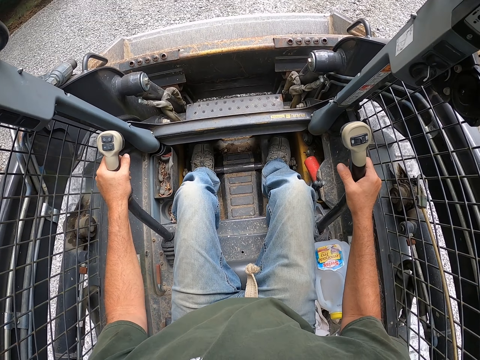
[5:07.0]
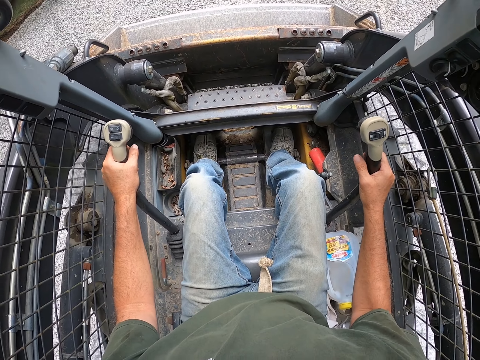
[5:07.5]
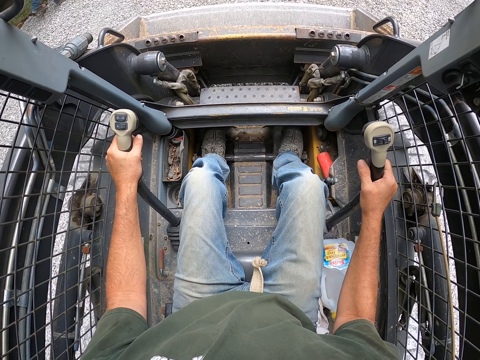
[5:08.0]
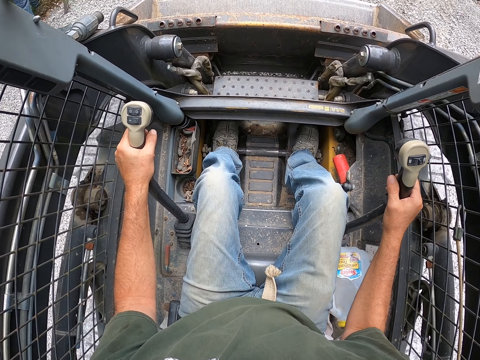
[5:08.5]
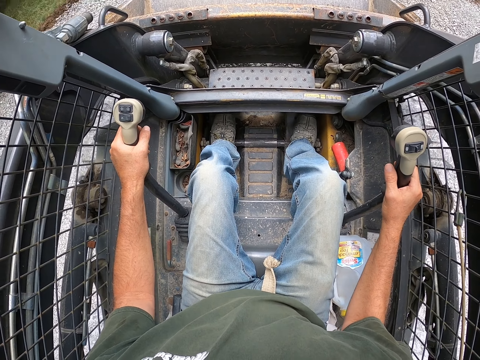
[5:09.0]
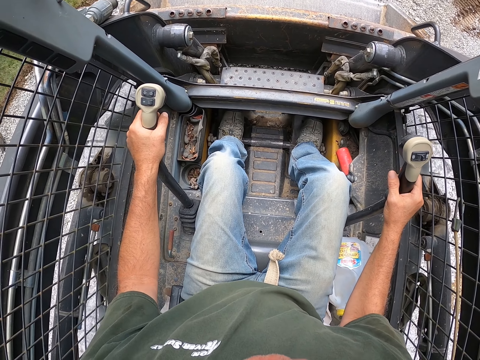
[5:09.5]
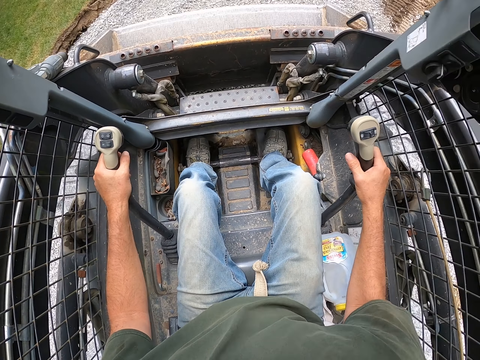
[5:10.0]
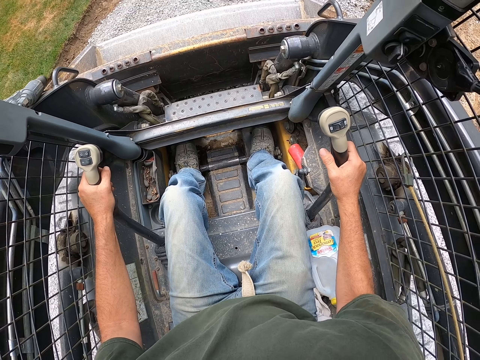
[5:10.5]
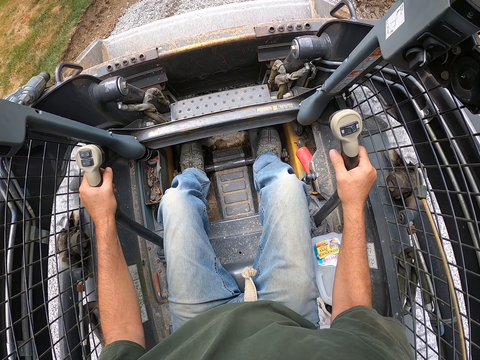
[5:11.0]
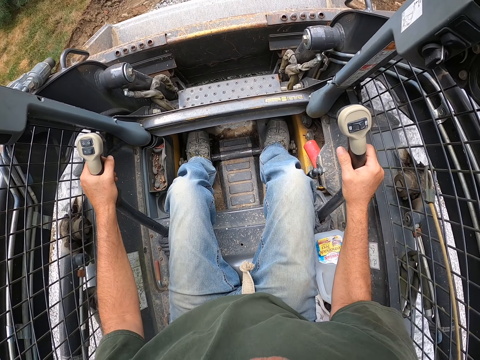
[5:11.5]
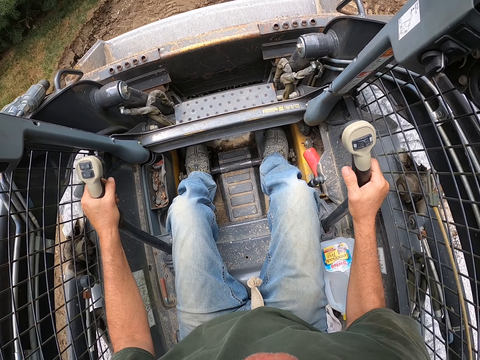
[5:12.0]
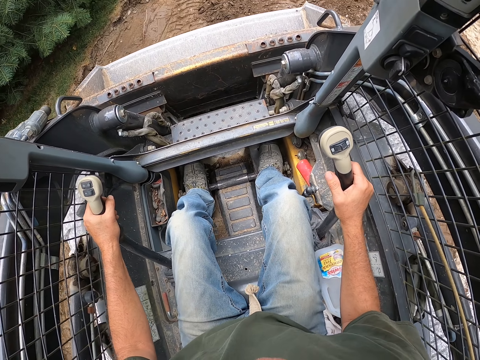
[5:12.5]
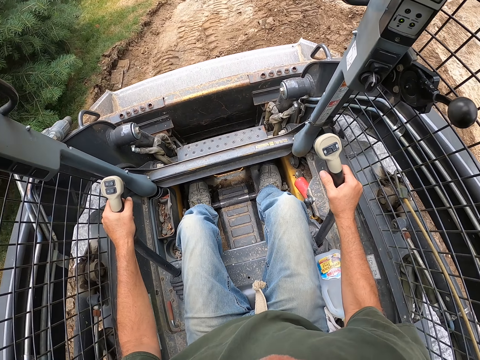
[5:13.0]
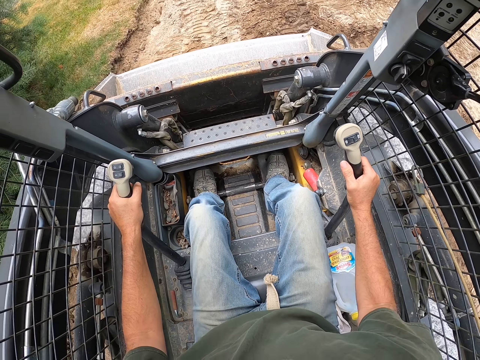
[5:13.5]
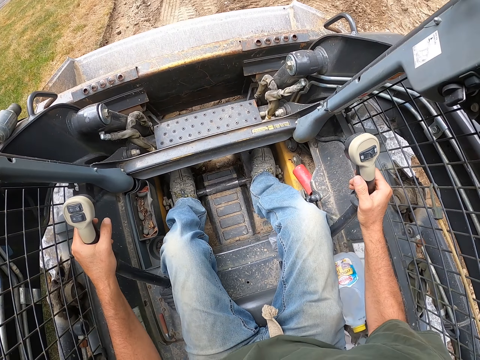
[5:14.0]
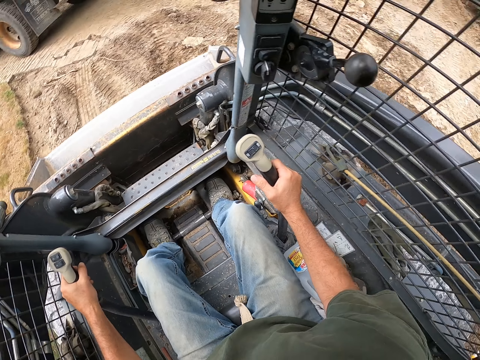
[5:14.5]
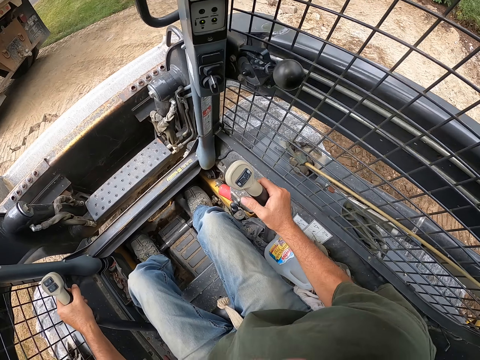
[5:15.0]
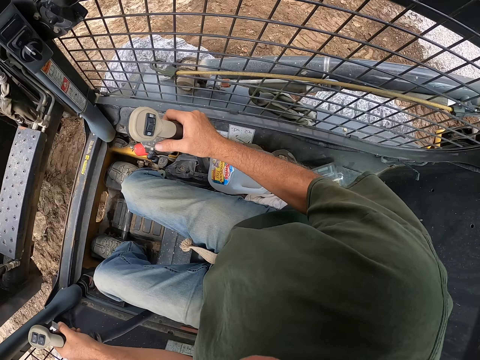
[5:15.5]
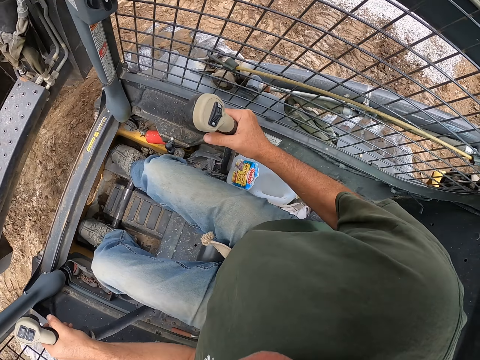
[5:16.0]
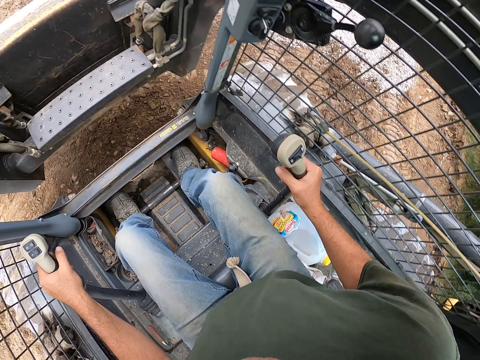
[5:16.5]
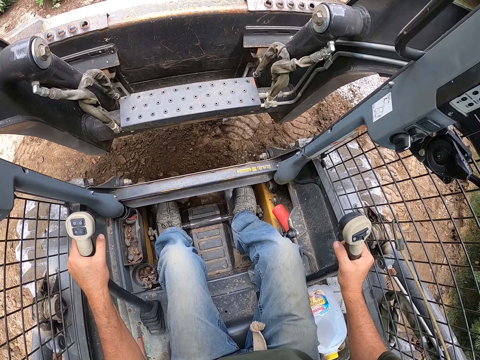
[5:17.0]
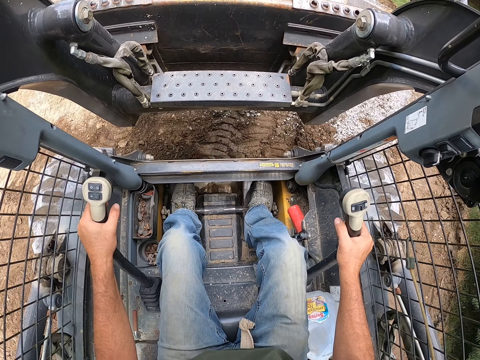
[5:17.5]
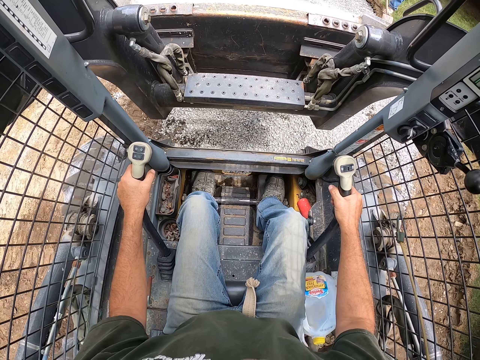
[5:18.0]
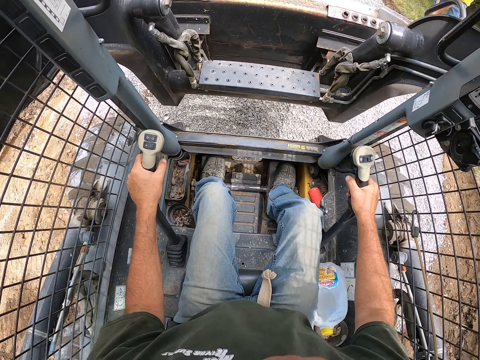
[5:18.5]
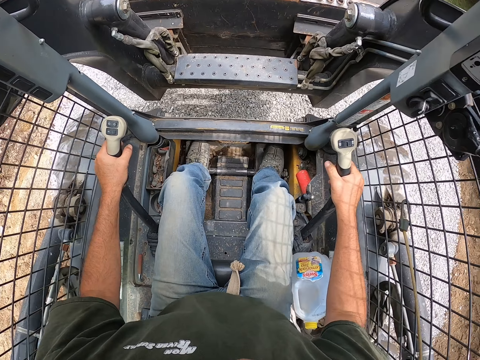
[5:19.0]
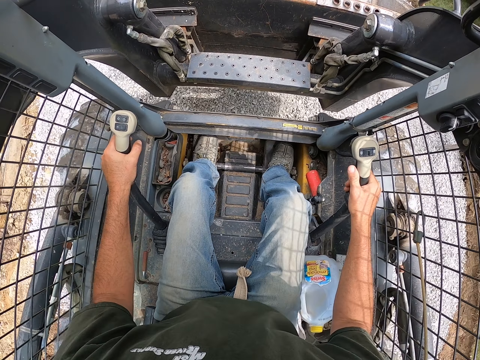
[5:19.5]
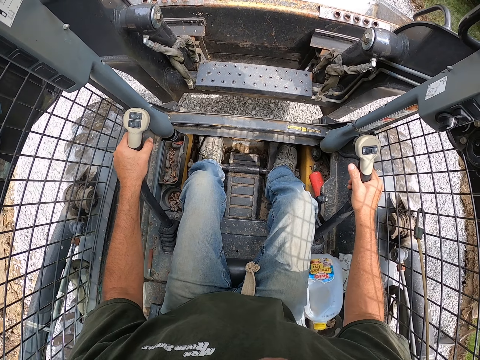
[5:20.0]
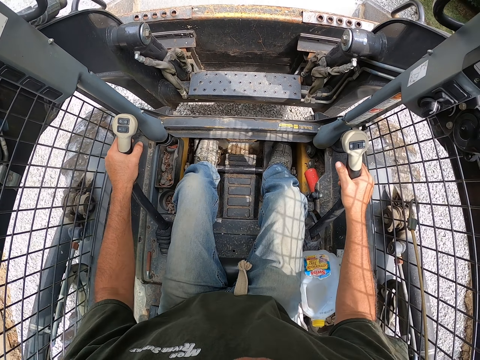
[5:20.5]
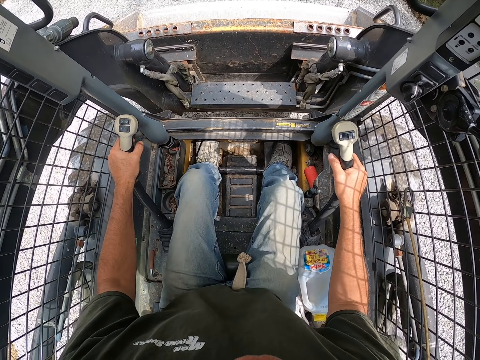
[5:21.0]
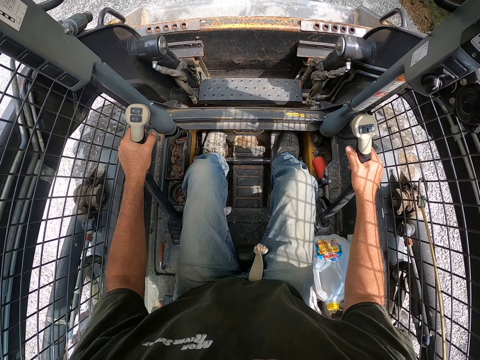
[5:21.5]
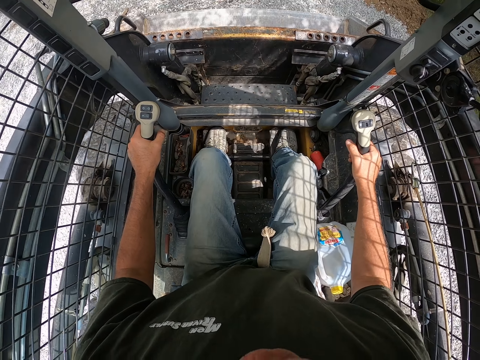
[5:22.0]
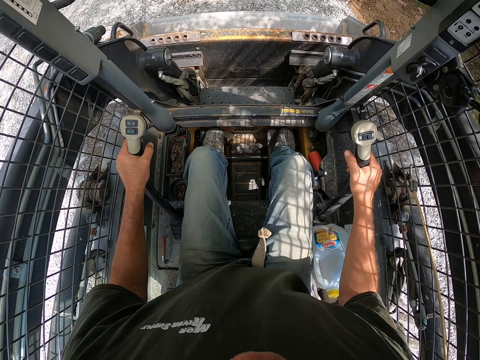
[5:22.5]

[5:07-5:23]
The camera wearer drives a skid steer or truck. They turn the skid steer. They drive the truck, fixing the gravel on the ground.

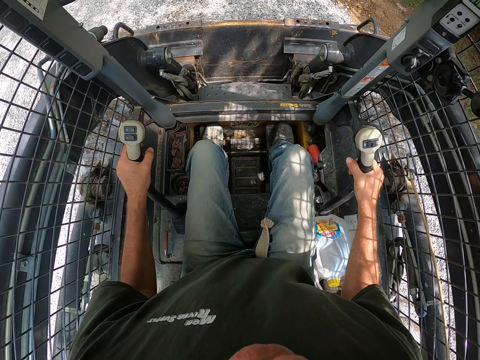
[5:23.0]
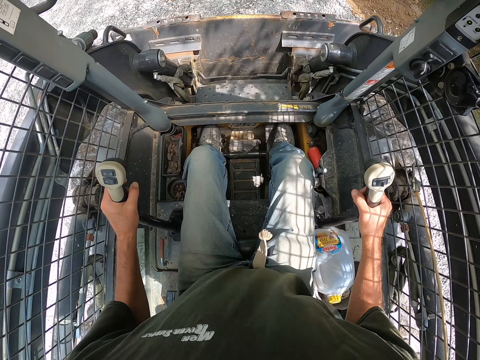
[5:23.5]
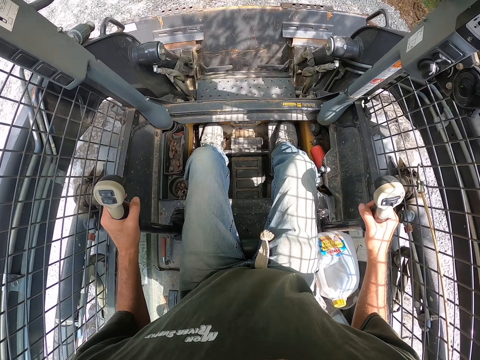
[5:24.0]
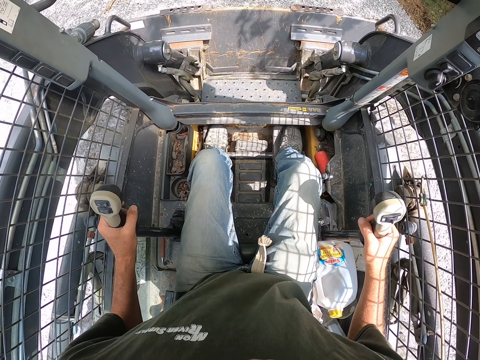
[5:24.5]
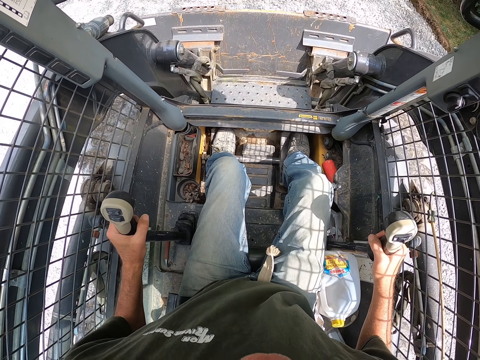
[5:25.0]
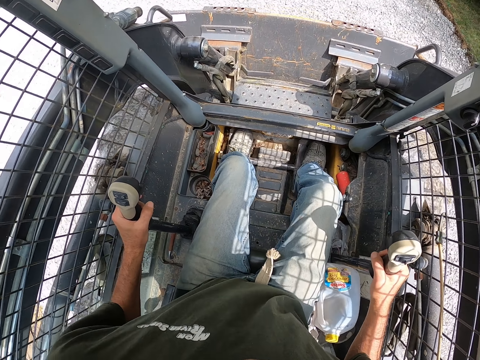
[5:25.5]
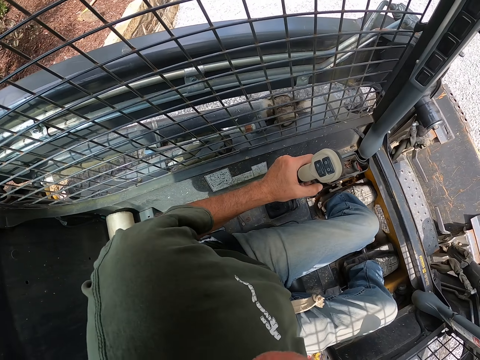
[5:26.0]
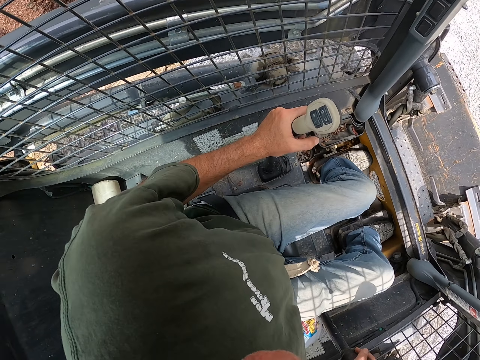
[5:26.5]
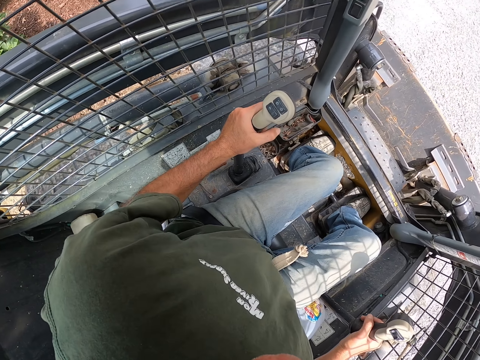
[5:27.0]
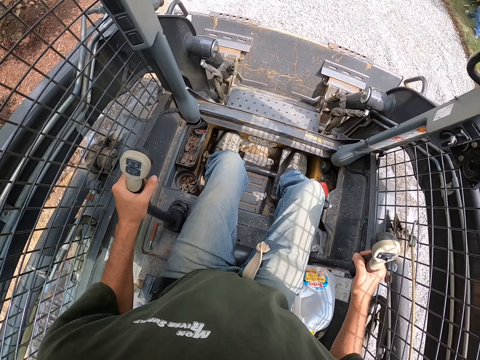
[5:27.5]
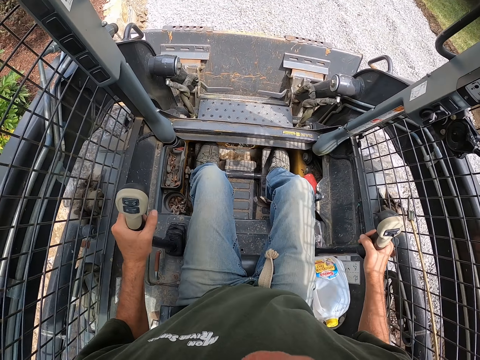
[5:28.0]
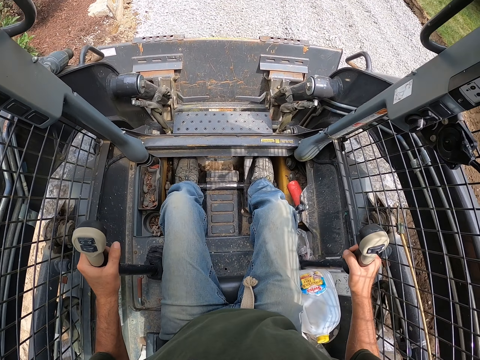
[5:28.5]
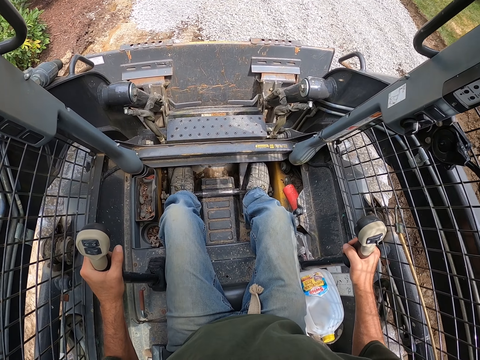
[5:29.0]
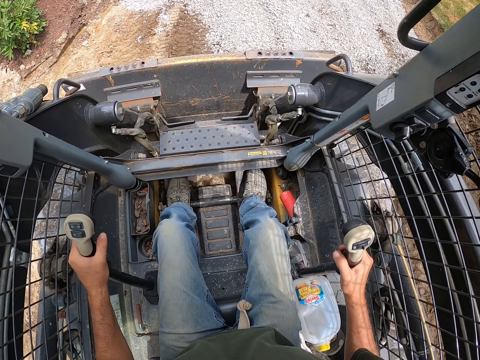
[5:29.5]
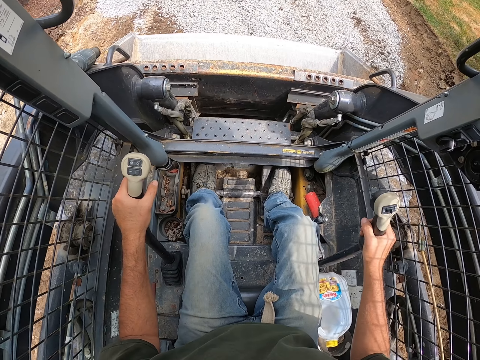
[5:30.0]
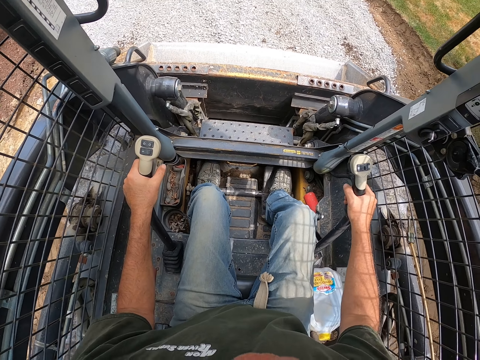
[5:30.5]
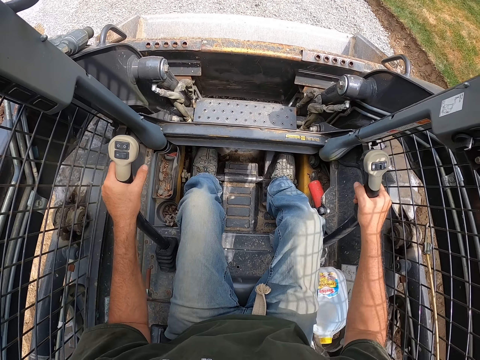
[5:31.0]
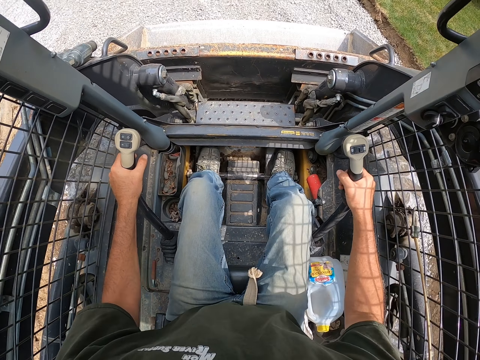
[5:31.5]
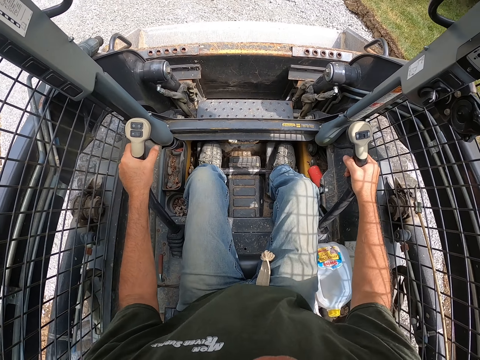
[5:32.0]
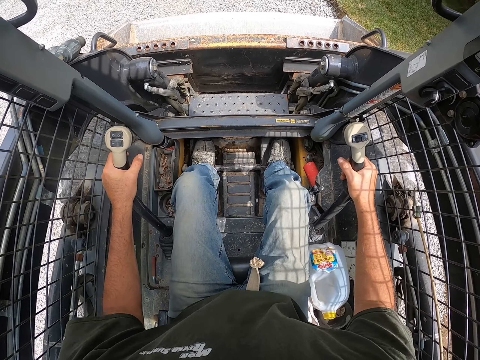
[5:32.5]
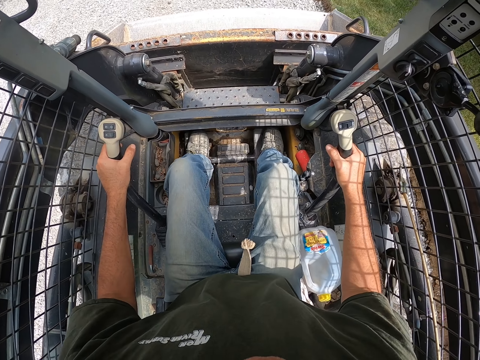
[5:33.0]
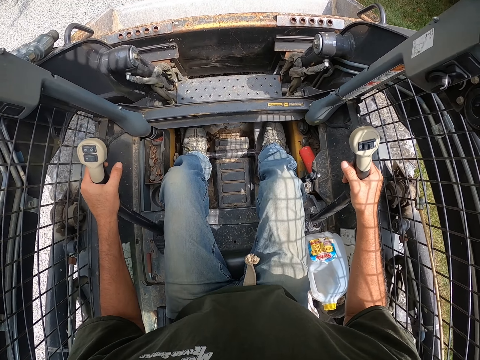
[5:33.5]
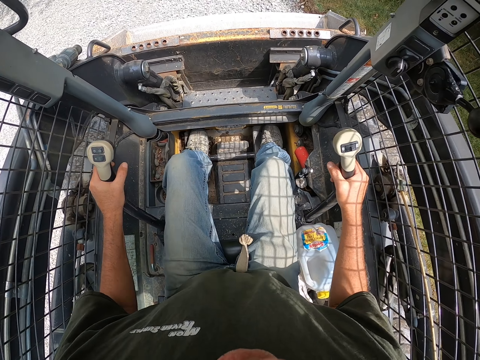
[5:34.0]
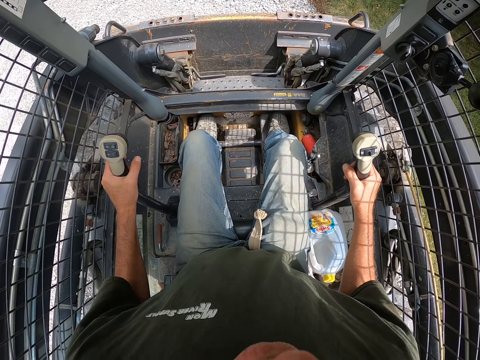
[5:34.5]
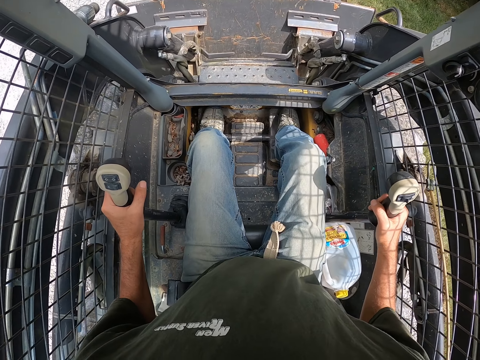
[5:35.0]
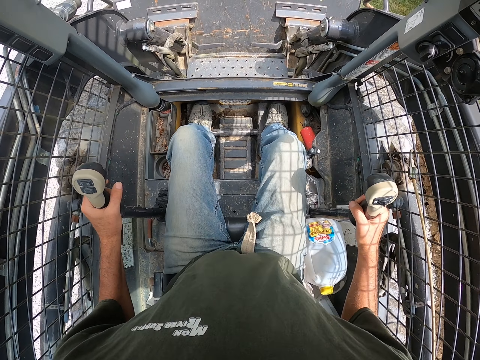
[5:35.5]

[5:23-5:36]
The camera wearer moves the truck back. They level gravel with a skid steer. They drive the truck, fixing the gravel on the ground.
